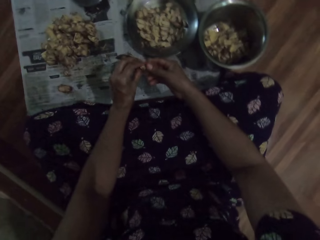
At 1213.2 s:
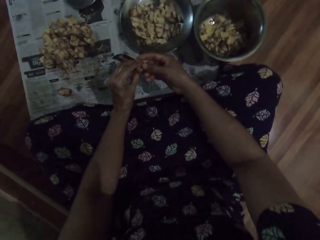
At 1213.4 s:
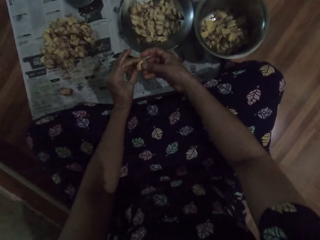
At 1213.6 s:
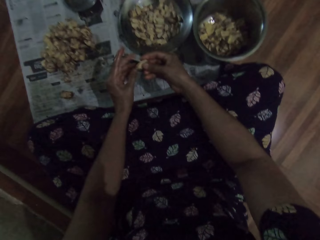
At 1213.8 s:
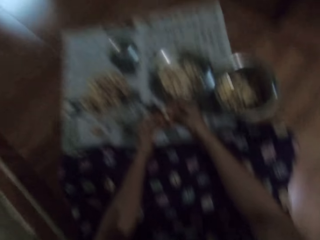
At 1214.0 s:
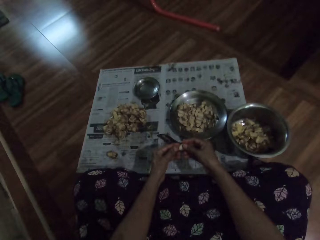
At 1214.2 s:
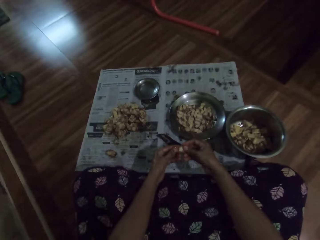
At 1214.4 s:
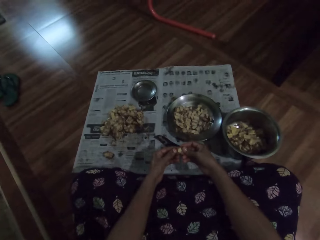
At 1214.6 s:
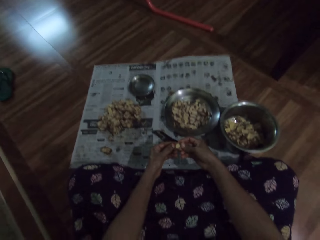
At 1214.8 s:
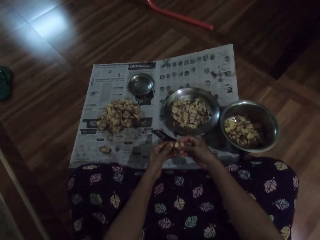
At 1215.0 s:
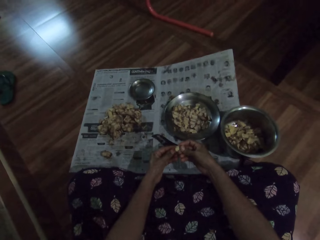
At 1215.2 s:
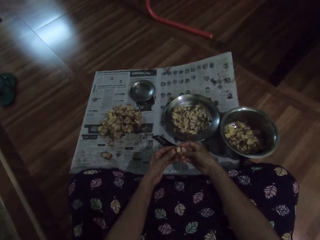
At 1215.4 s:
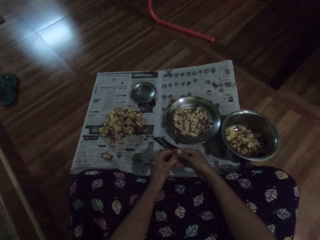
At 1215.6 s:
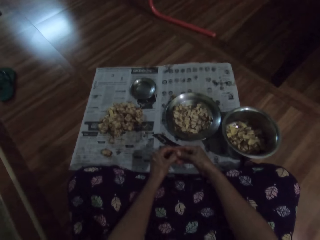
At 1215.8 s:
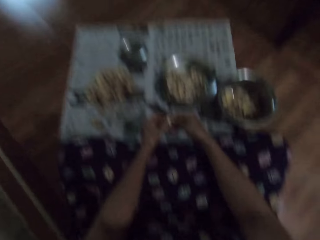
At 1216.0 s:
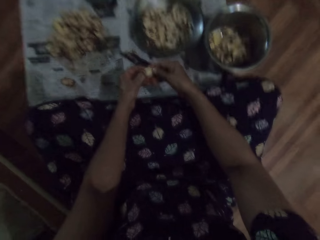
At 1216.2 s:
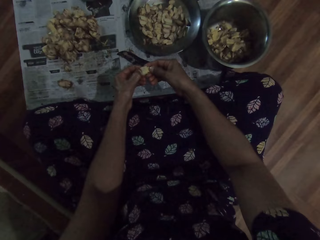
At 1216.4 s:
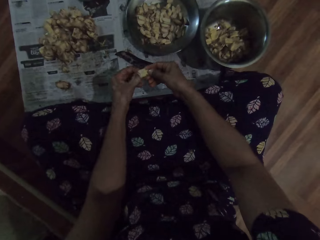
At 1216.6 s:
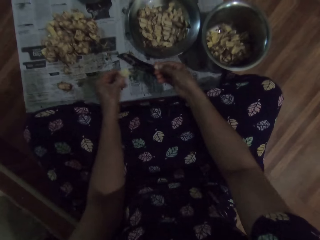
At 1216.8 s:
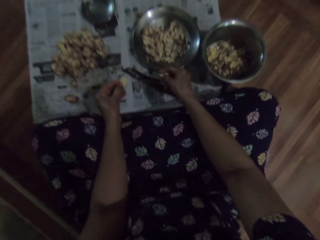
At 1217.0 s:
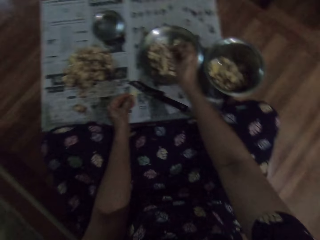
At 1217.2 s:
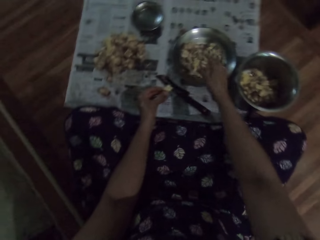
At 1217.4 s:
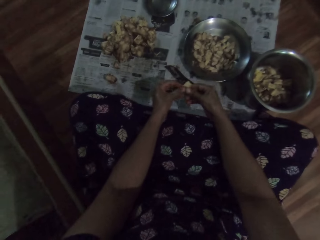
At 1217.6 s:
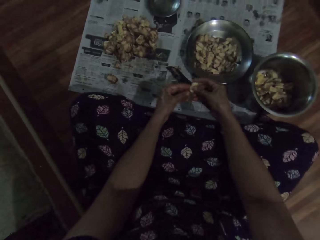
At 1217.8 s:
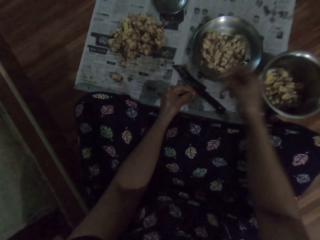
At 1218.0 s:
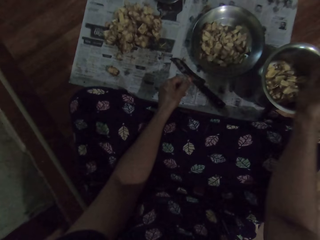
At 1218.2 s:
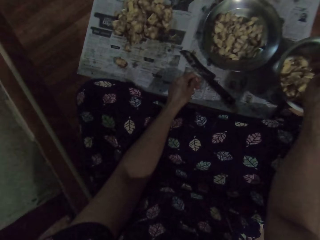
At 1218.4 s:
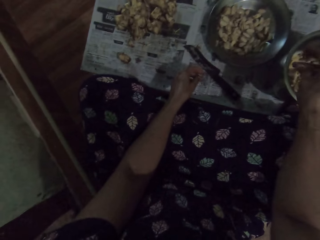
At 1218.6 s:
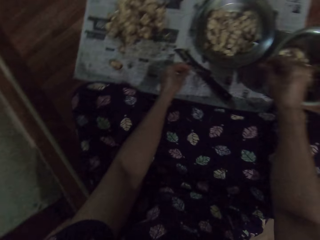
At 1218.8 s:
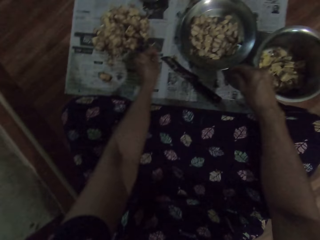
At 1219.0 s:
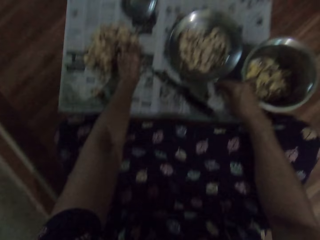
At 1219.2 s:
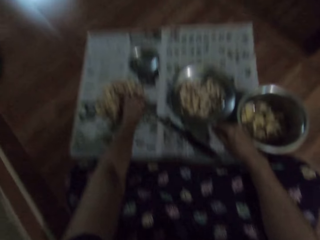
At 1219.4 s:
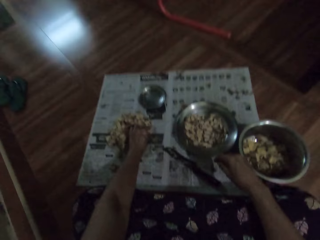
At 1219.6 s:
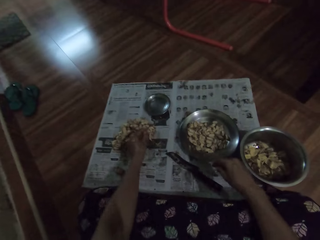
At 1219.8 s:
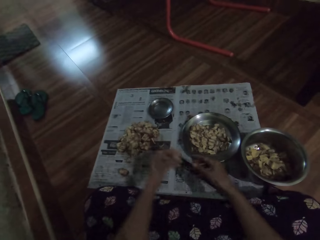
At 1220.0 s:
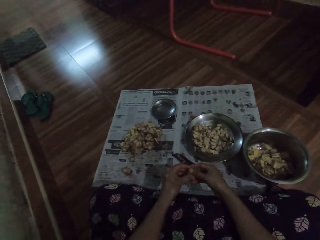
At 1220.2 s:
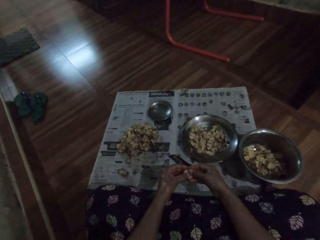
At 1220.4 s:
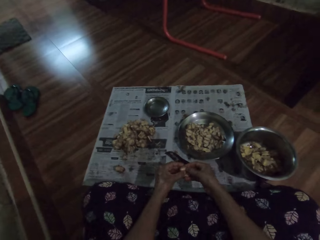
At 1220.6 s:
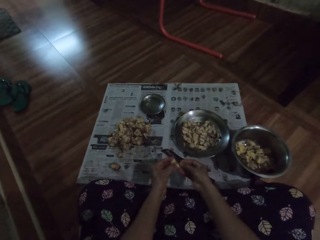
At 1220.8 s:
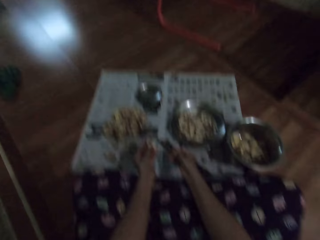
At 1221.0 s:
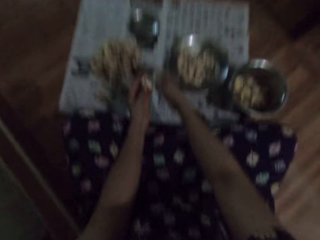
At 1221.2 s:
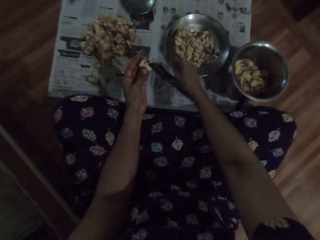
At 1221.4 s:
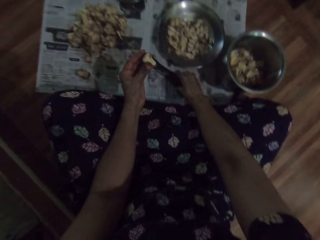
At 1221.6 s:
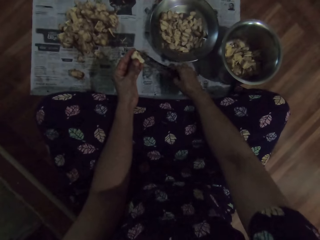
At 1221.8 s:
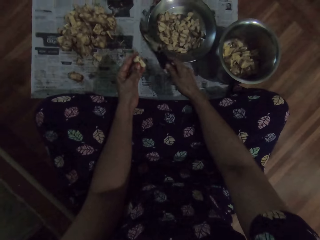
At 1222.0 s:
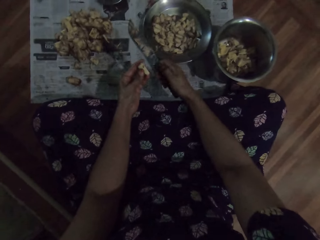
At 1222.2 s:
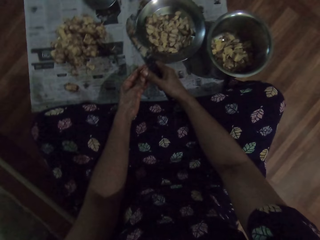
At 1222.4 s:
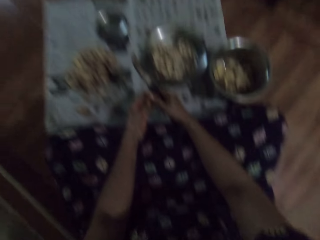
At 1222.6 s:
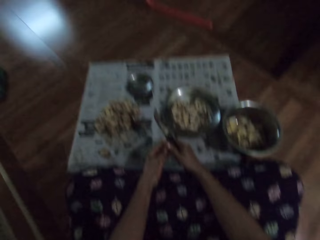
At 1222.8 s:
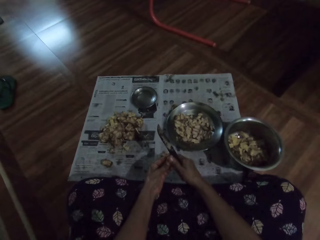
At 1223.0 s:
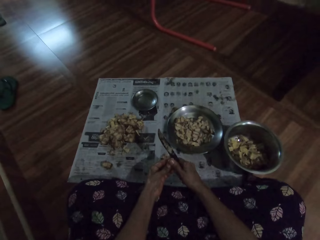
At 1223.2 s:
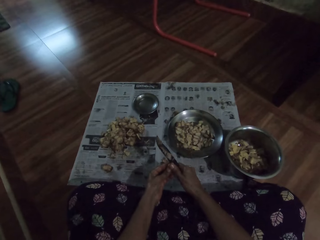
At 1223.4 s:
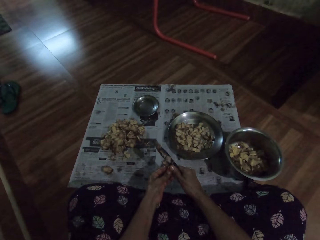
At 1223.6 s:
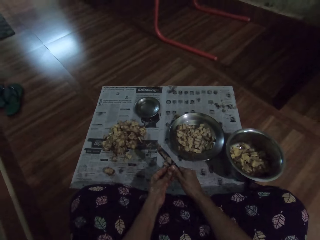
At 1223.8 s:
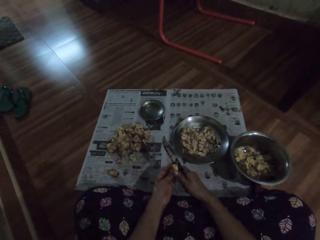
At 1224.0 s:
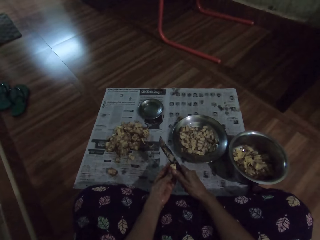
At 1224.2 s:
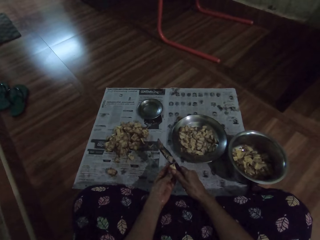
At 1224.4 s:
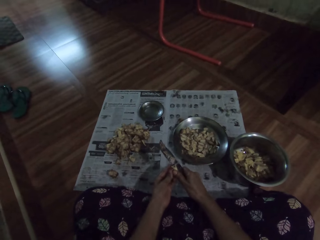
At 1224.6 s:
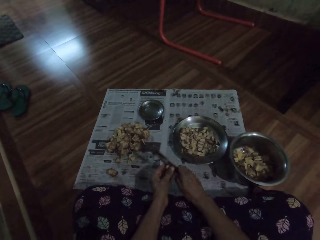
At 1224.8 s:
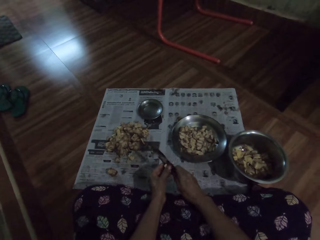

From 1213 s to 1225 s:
The camera wearer picks the sapote fruit. She peels the garlic clove or sapote fruit with her hands. She drops the garlic clove in the plate on the floor with her right hand. She places the seed in the basin. She collects the garlic clove in her left hand with her right hand. She drops the garlic clove in the plate on the floor with her right hand. She picks up the garlic clove from the bunch of garlic cloves on the floor with her left hand. She peels the garlic clove with her hands. She drops the garlic clove on the bunch of garlic cloves with her right hand. She picks up the knife from the floor with her right hand. She cuts the garlic clove in her left hand with the knife in her right hand. She peels the sapote fruit.

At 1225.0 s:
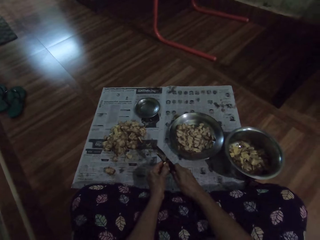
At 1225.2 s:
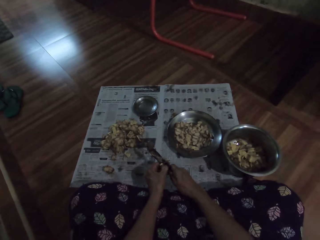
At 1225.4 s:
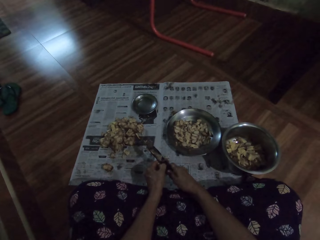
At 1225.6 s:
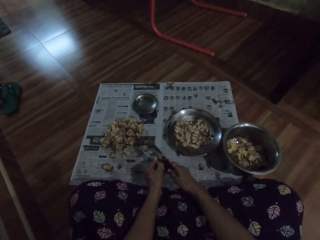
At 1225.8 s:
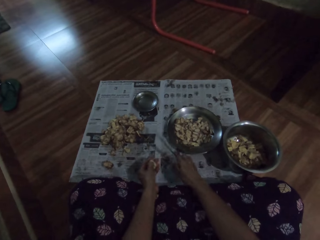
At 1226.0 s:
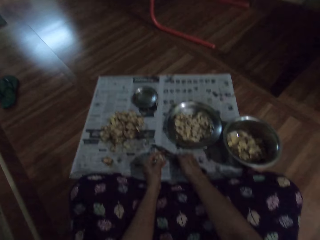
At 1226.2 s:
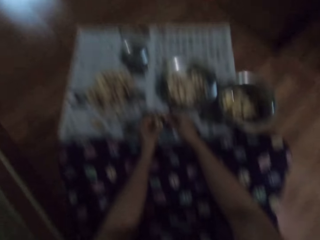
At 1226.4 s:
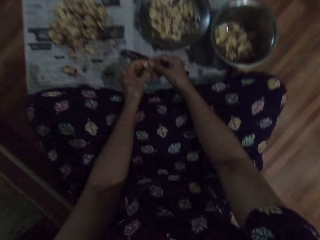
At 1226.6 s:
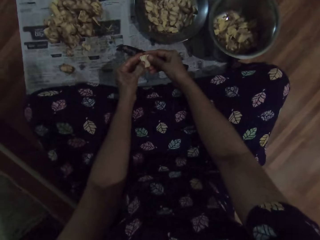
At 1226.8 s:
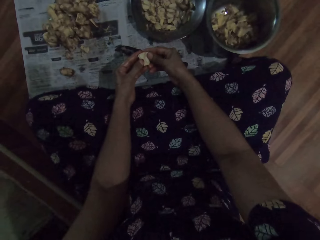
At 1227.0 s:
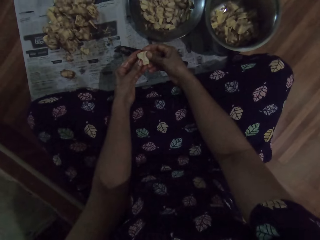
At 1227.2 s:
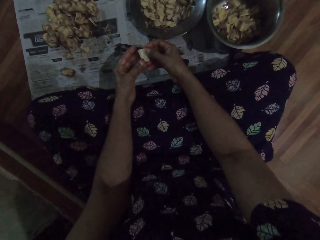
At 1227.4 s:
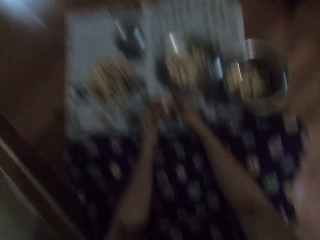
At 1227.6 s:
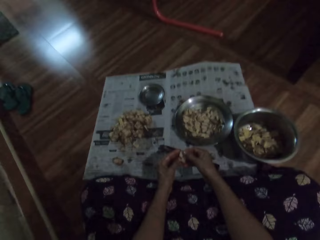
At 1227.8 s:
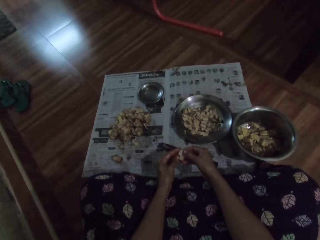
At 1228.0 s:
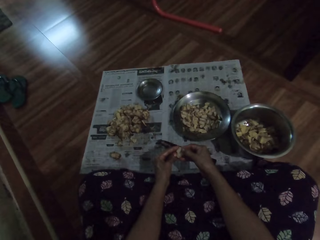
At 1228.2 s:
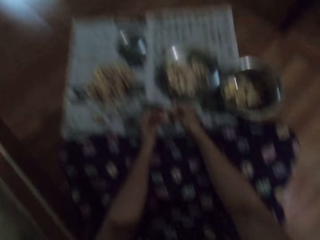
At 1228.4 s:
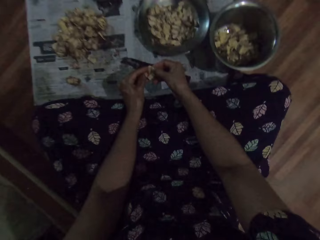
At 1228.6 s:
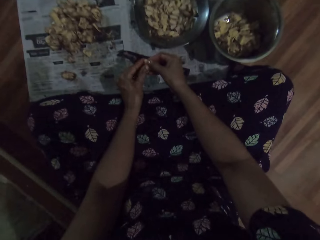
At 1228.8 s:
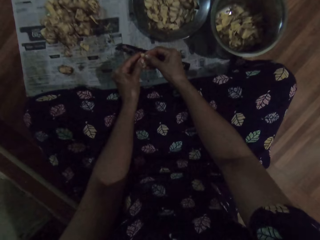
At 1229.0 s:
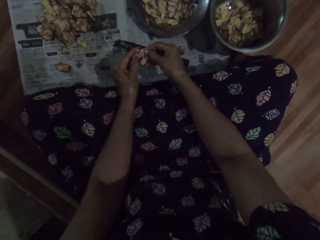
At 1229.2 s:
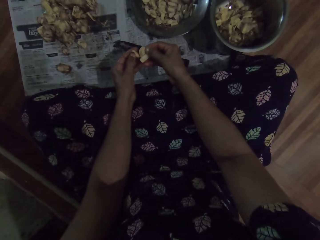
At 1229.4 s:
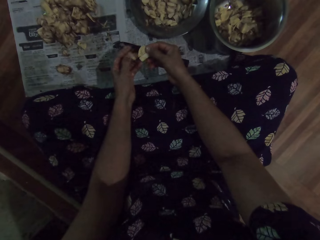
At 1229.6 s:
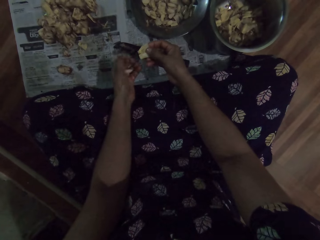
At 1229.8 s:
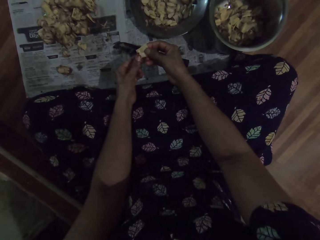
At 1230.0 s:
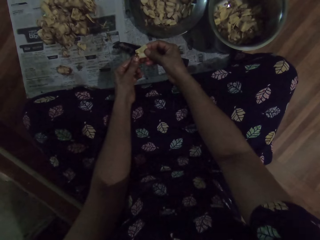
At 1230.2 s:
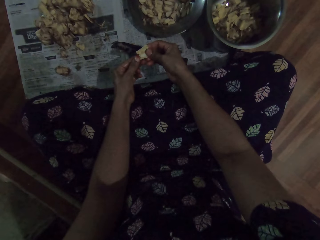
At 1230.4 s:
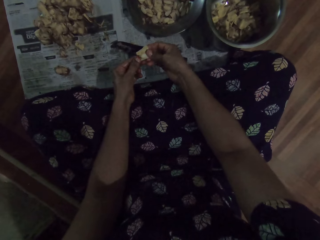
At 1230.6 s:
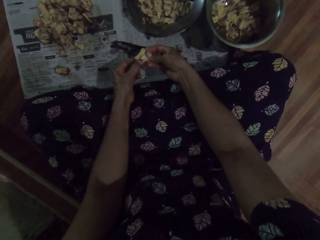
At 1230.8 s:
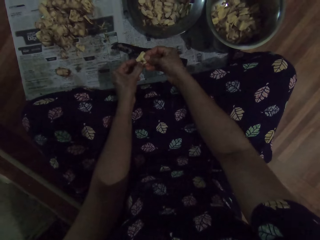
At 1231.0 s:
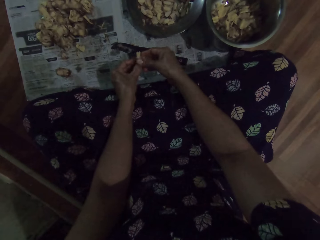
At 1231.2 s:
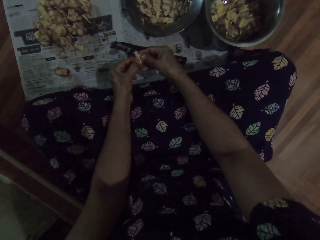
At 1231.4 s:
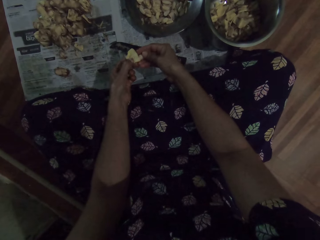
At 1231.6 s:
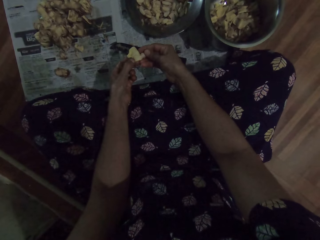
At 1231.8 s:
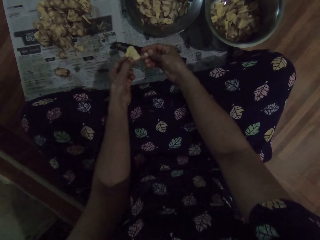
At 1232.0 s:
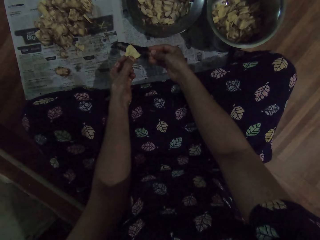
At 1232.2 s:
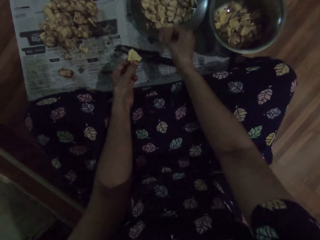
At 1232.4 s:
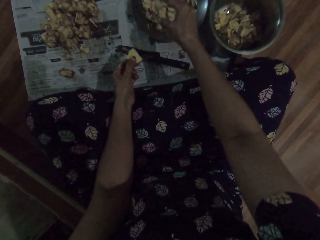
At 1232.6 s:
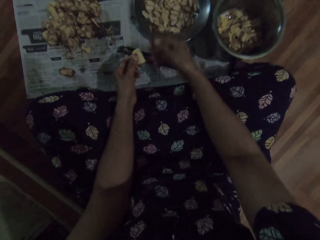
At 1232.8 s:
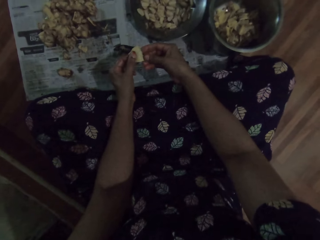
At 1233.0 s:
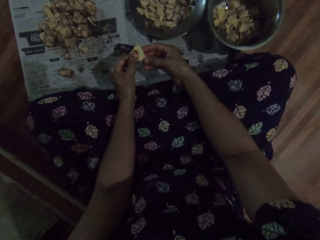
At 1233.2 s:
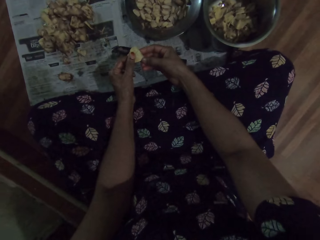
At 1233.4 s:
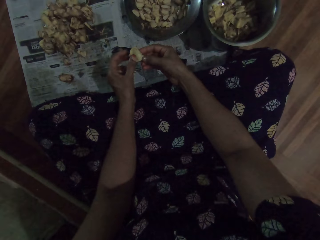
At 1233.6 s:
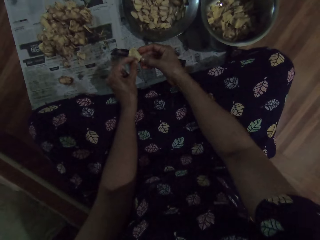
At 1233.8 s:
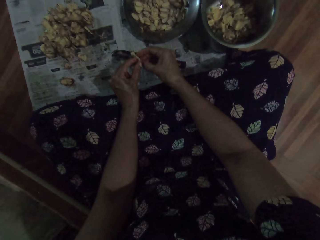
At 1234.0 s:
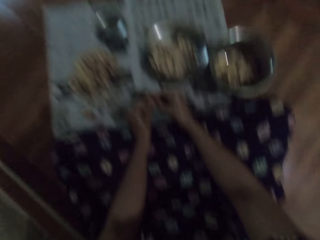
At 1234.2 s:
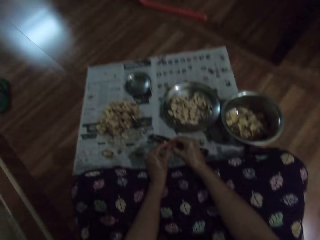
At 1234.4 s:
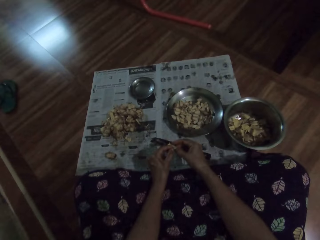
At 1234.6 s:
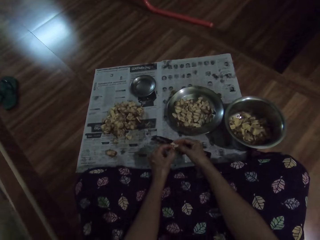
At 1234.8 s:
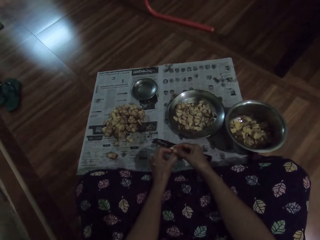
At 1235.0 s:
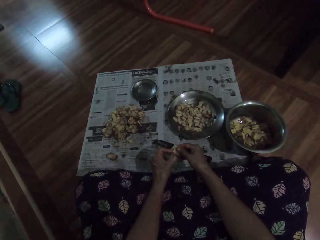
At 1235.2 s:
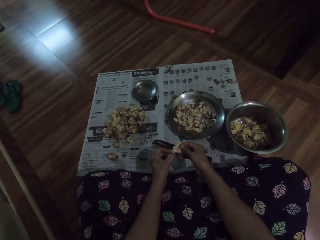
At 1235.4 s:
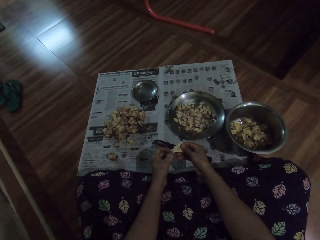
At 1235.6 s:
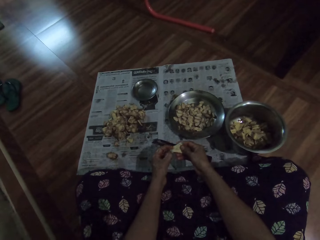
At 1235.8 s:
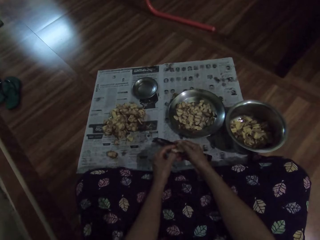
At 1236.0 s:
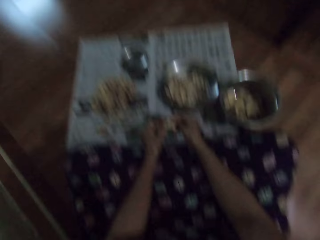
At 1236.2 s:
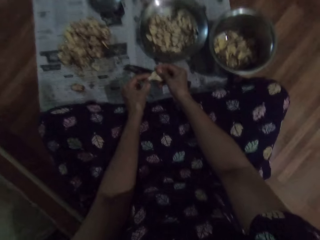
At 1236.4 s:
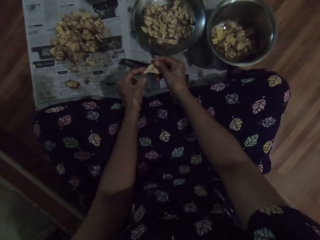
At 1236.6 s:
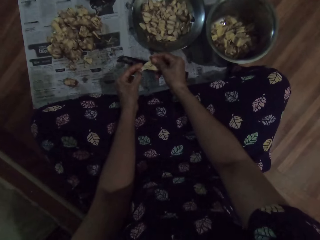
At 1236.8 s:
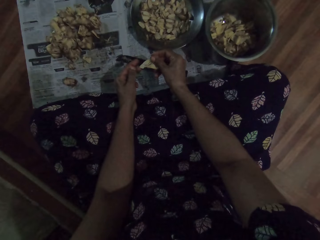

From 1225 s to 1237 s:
The camera wearer drops the knife on the floor with her right hand. She peels the garlic clove with her hands. She drops the garlic clove in the plate on the floor with her right hand. She places the seed in the basin. She peels the garlic clove with her hands.
